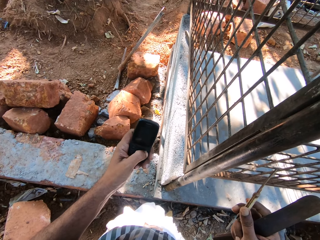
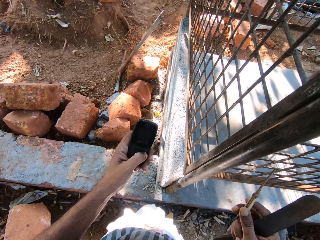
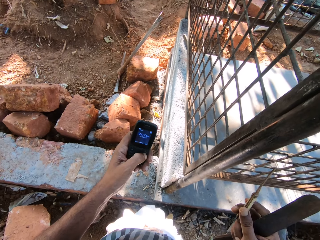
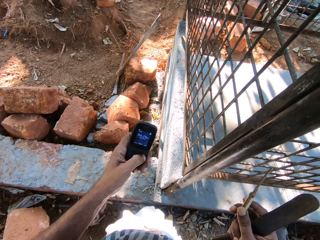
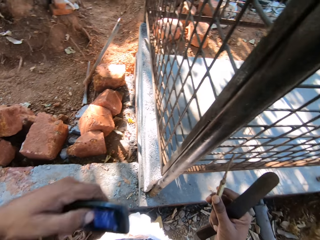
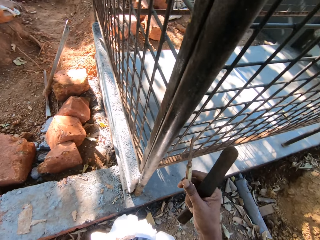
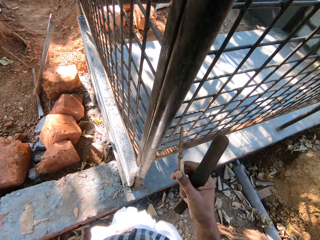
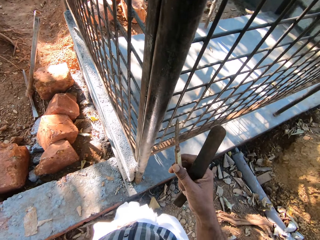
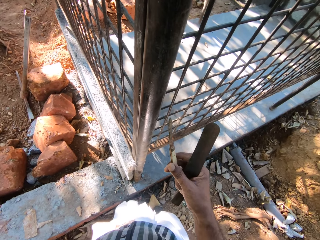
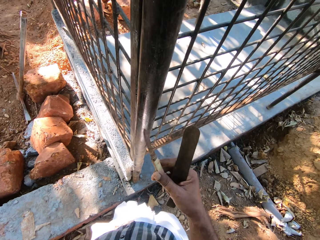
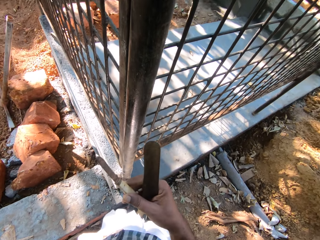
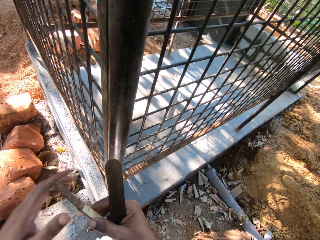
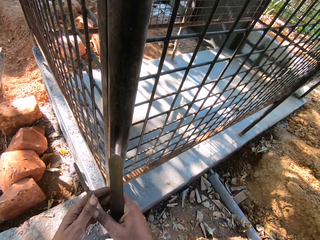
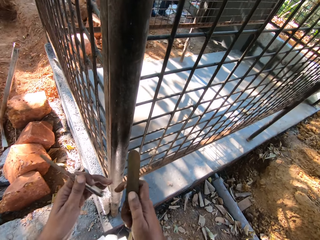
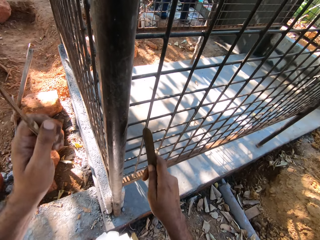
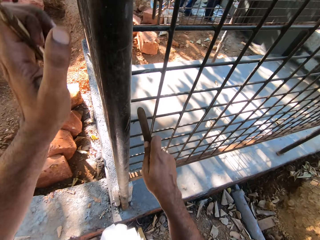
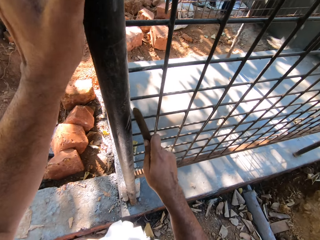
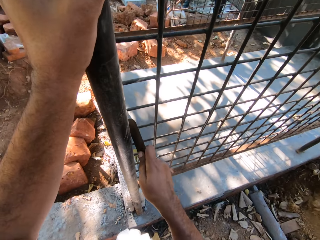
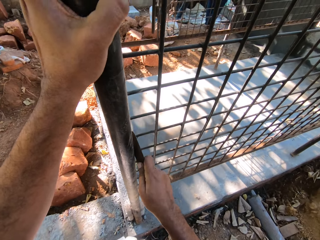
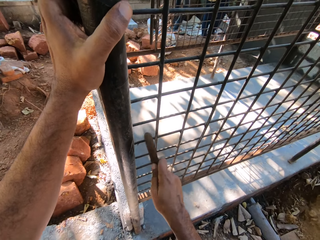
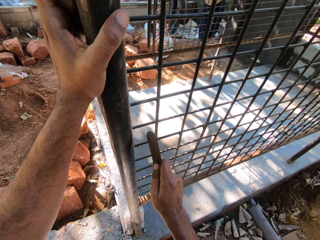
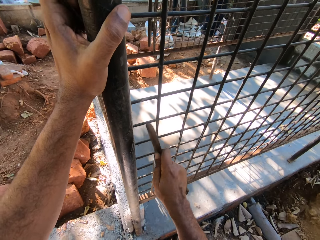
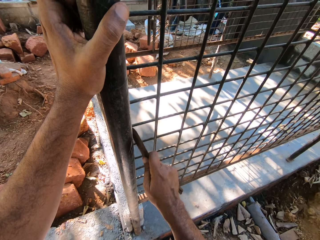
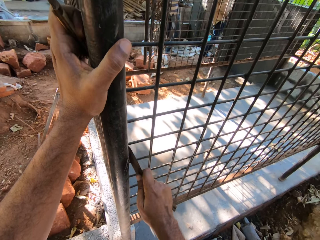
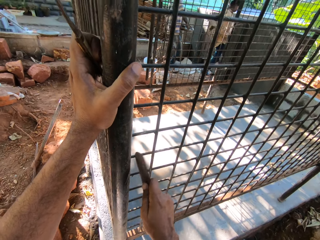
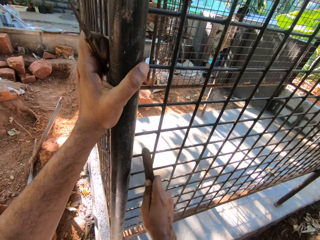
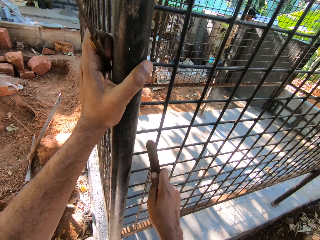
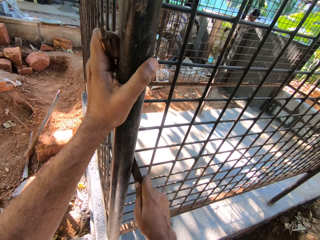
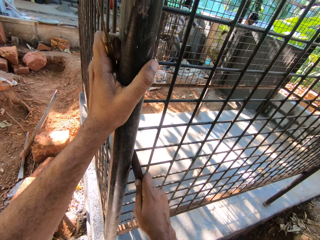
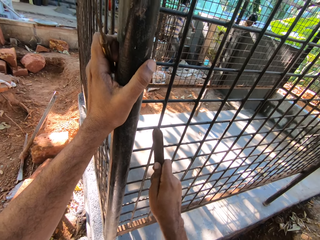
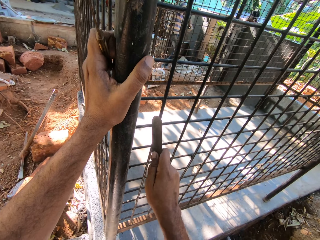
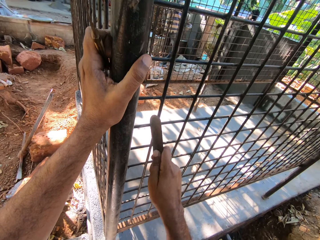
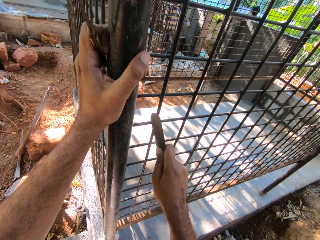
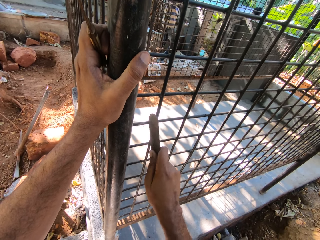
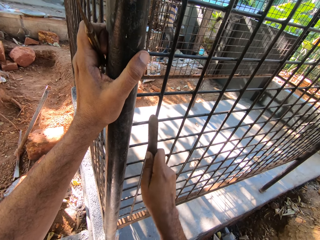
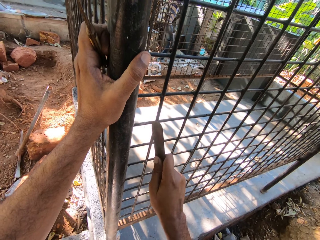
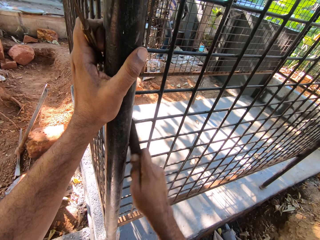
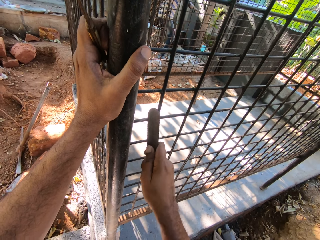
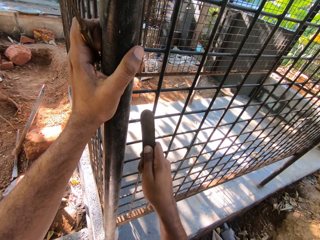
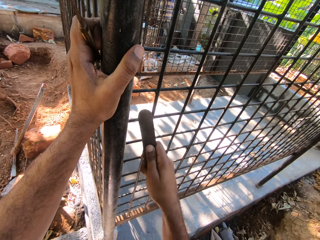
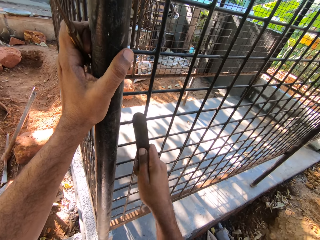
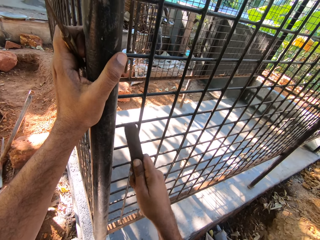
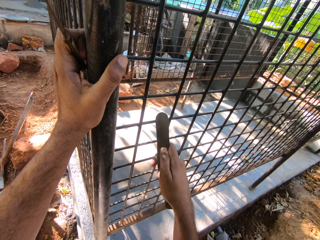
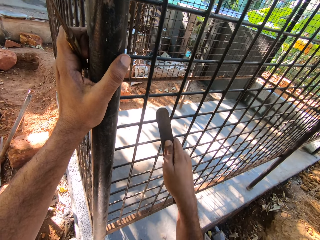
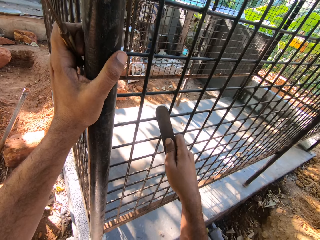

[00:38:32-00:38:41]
The camera wearer passes the pocket knife from his right hand to his left hand. He files the metal cage with the file in his right hand. He places his left hand on the metal cage.

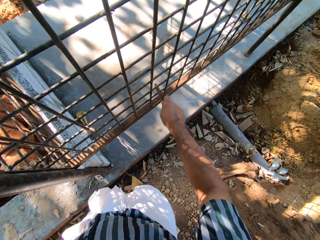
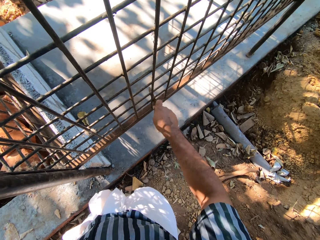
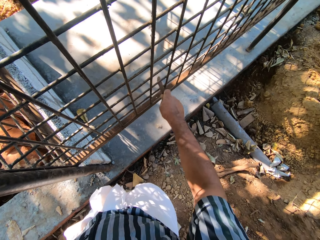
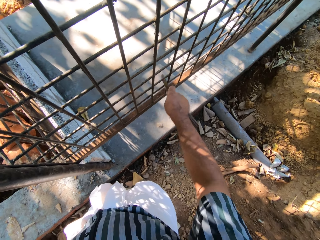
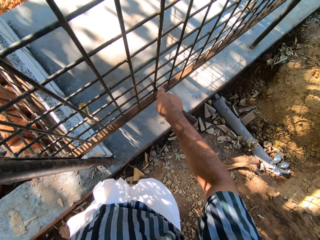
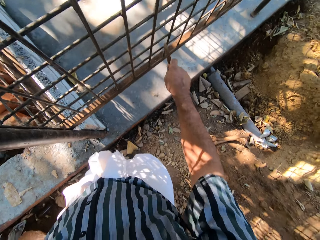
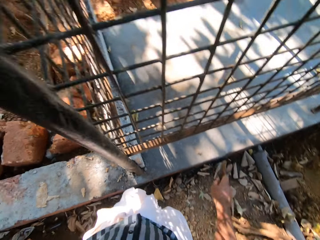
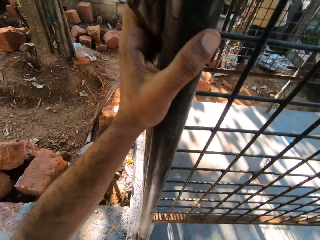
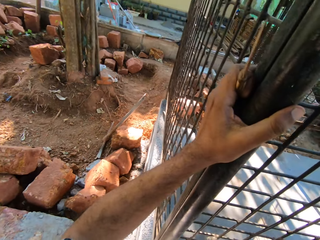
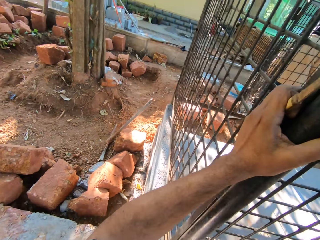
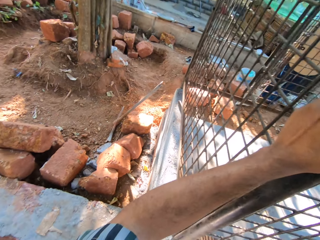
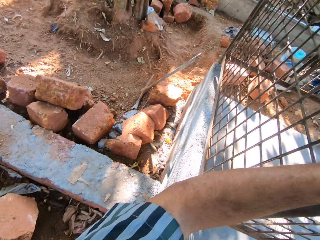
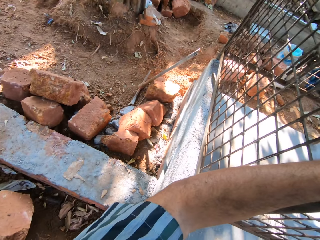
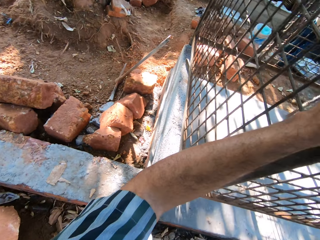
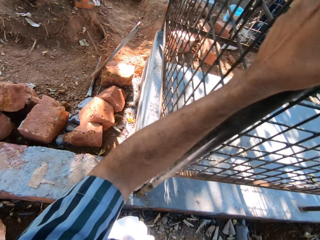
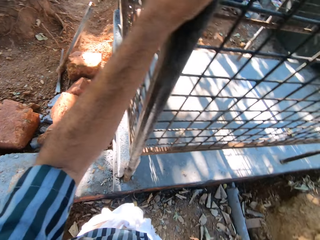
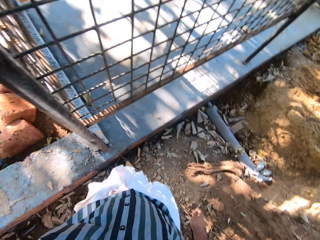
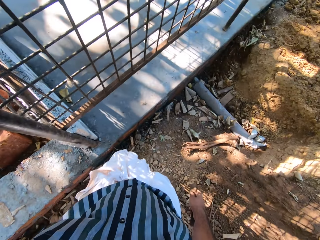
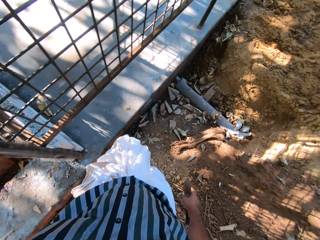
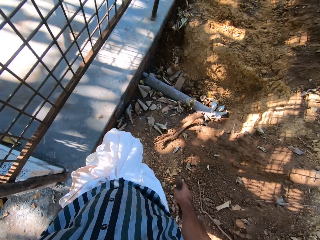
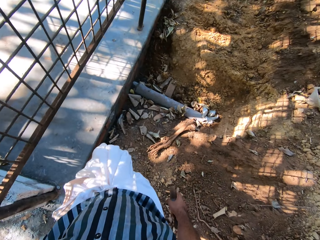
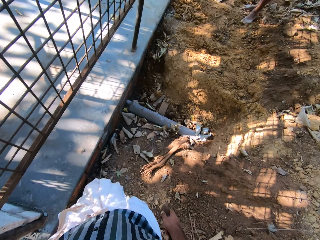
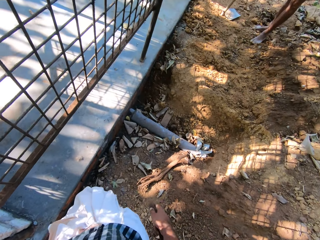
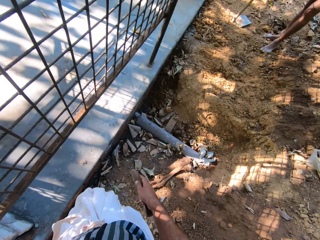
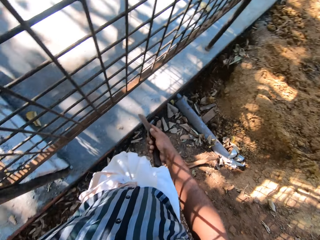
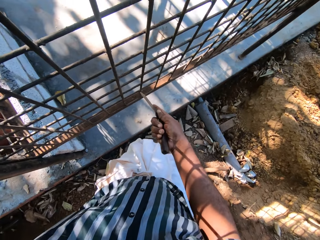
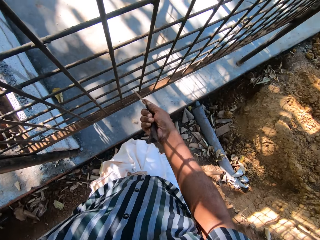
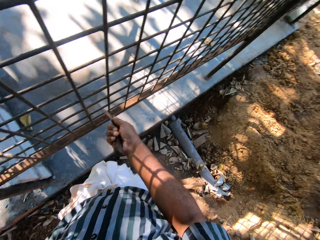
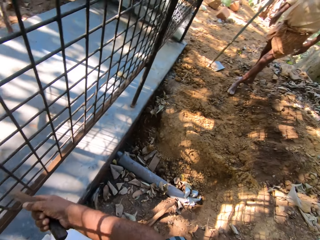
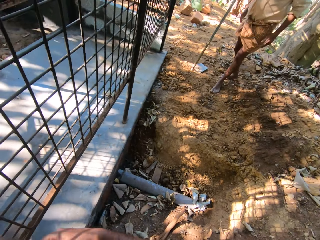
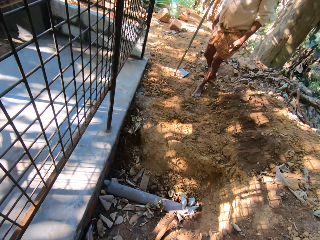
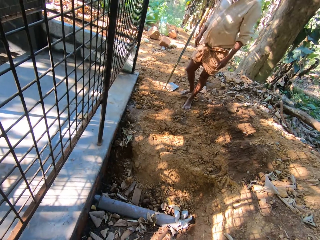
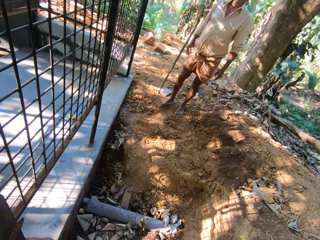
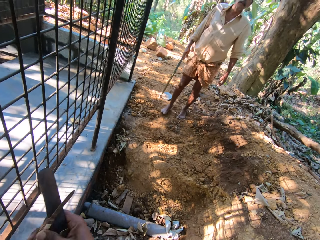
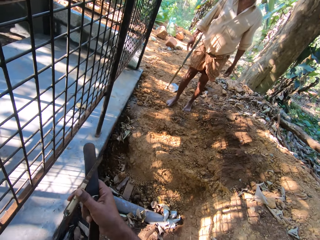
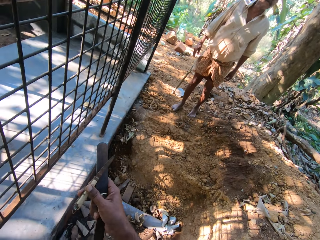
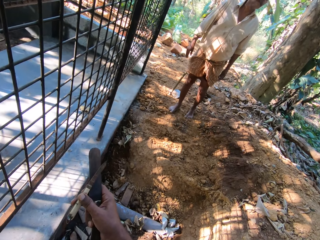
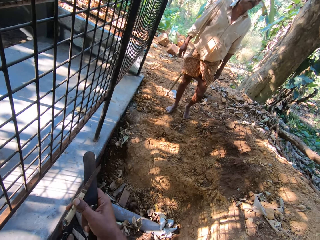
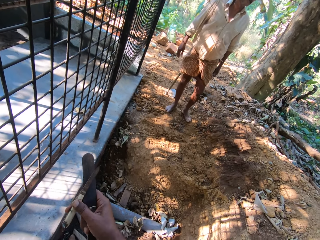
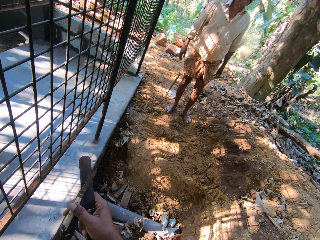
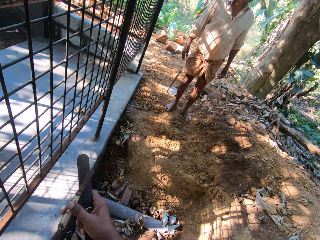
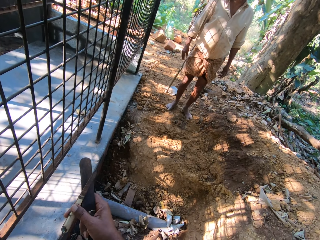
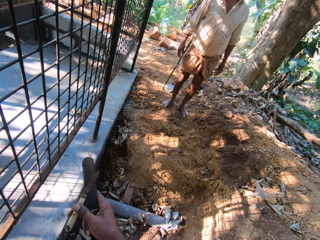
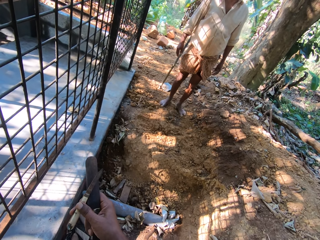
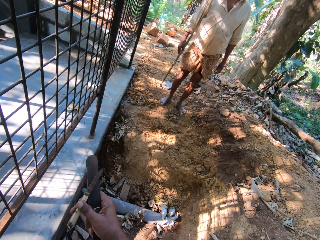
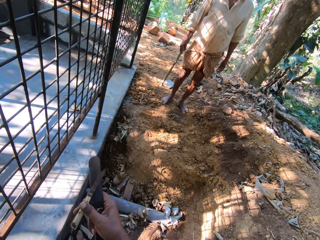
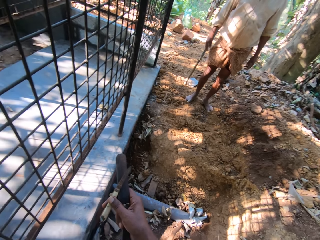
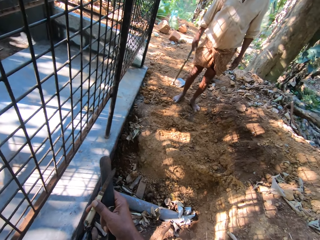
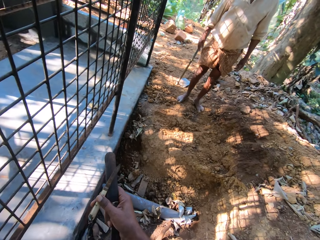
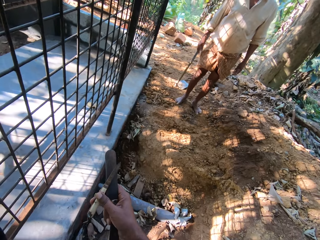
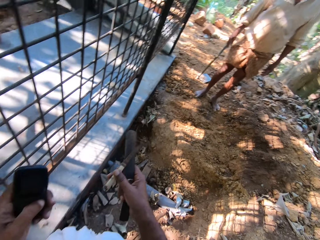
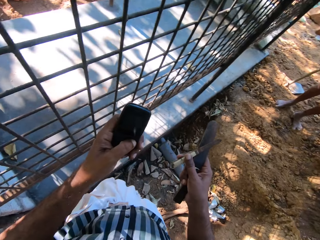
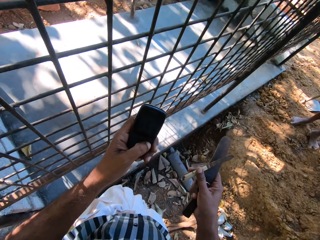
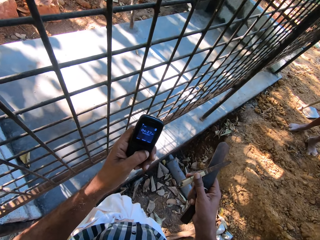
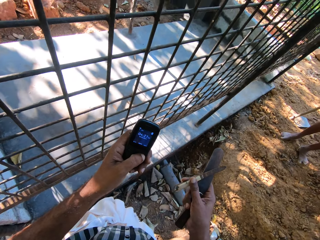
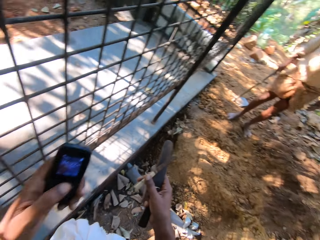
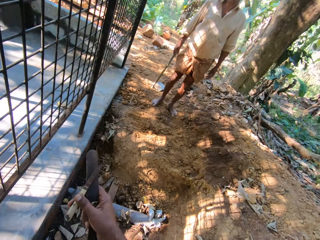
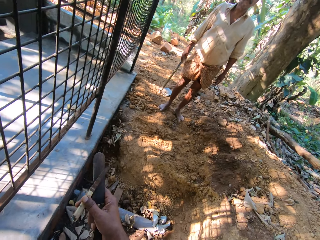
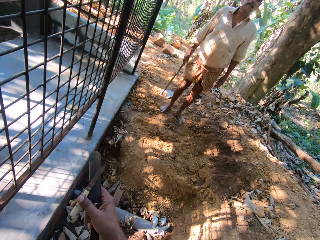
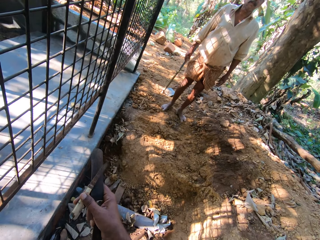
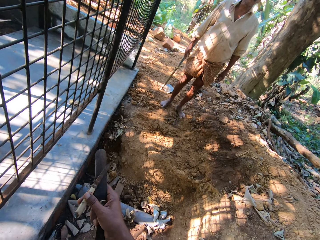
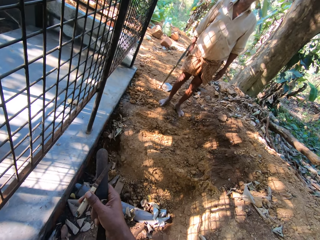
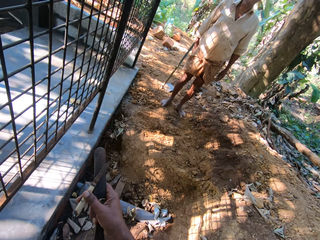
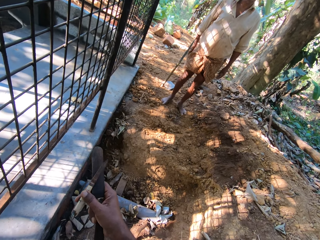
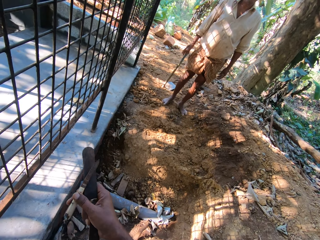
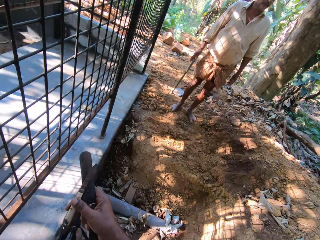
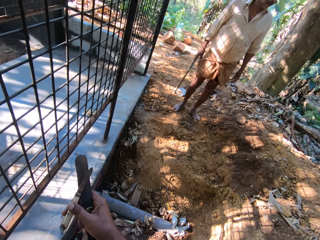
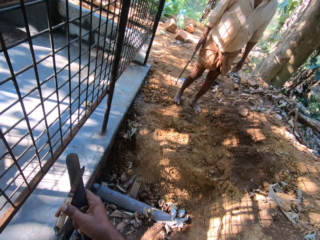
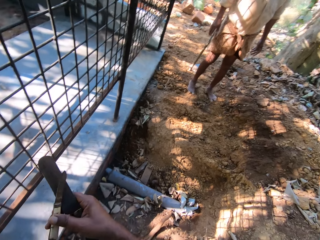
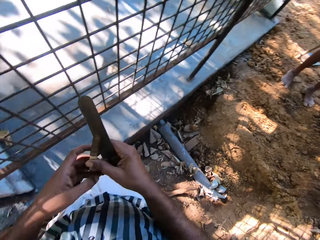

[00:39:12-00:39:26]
The camera wearer looks around. A man interacts with the camera wearer. The camera wearer holds a pocket knife in his right hand. He looks at the man. He presses the phone with his left hand. He looks at the man.
